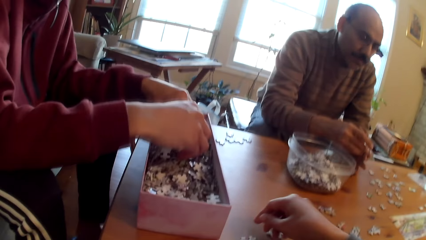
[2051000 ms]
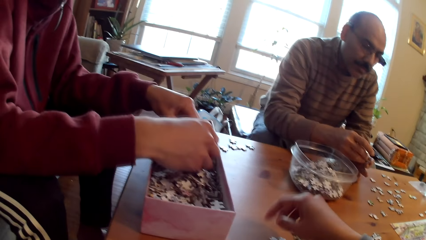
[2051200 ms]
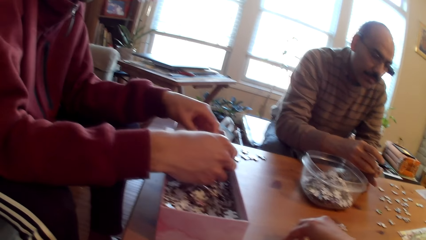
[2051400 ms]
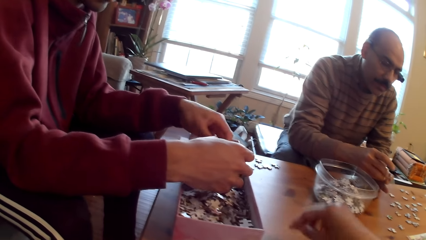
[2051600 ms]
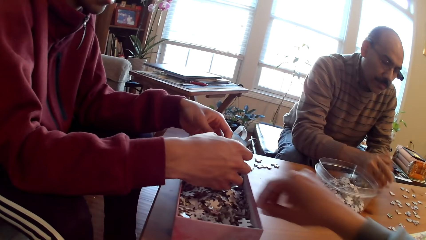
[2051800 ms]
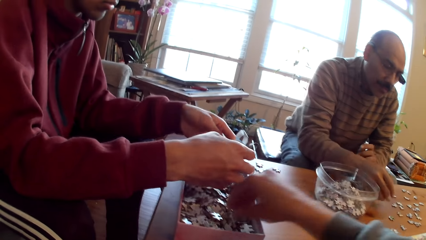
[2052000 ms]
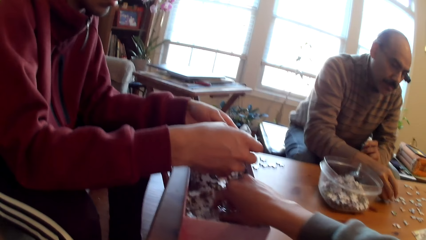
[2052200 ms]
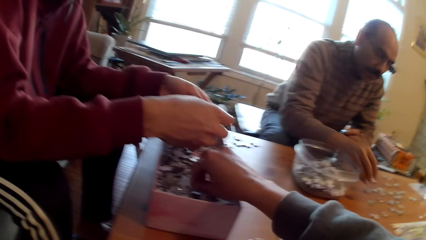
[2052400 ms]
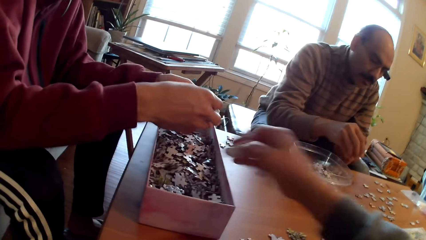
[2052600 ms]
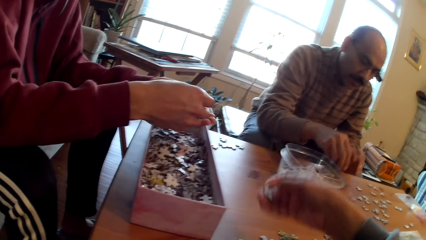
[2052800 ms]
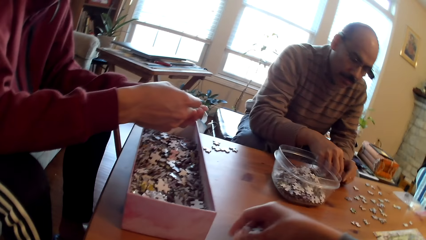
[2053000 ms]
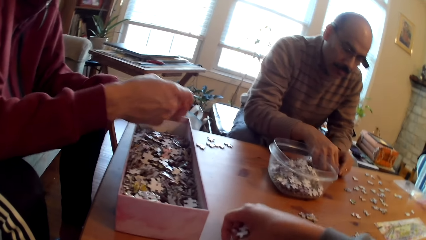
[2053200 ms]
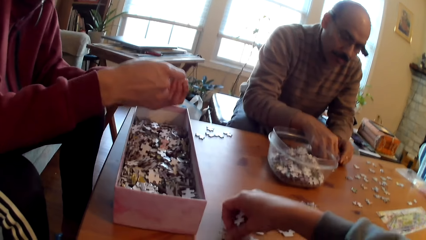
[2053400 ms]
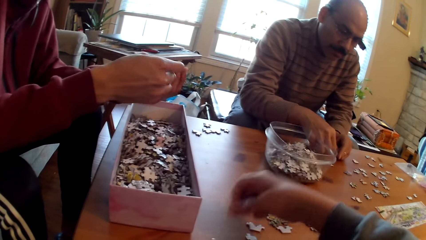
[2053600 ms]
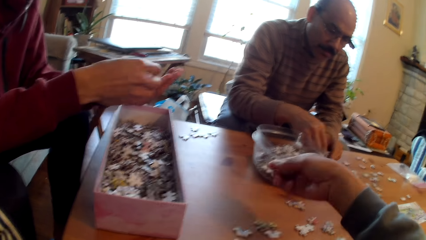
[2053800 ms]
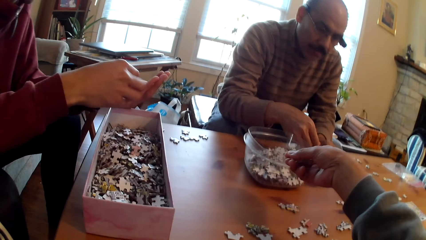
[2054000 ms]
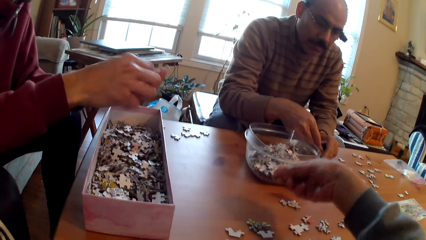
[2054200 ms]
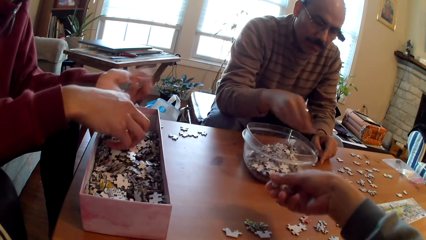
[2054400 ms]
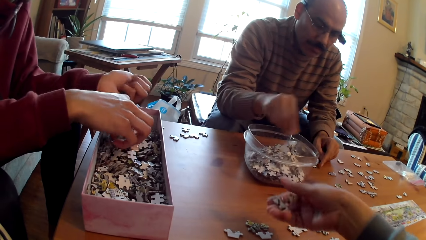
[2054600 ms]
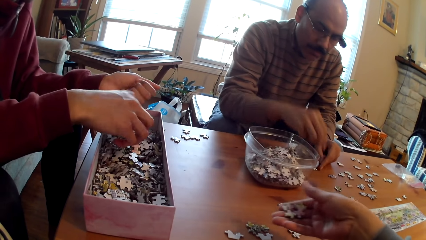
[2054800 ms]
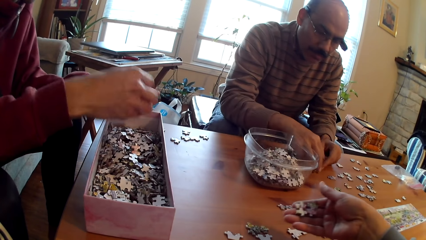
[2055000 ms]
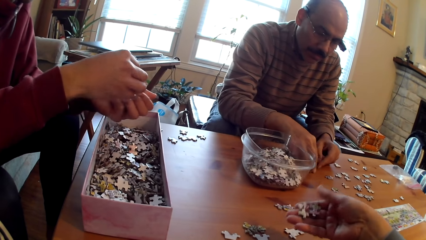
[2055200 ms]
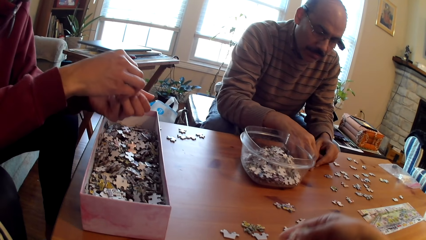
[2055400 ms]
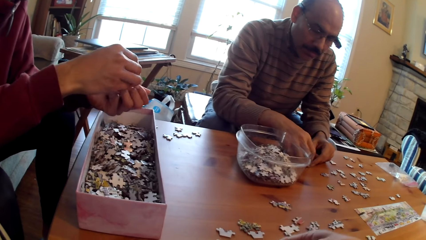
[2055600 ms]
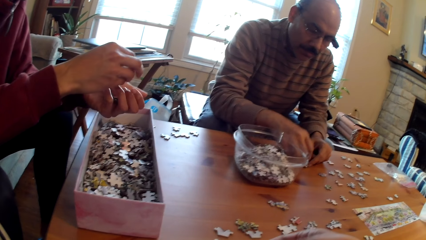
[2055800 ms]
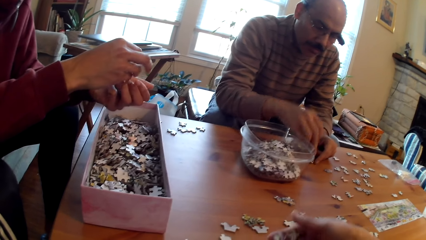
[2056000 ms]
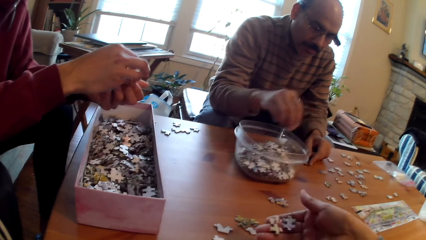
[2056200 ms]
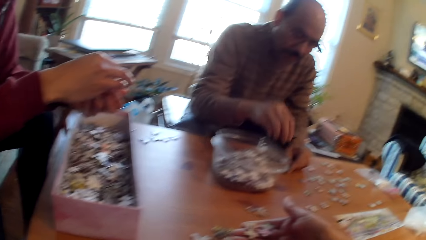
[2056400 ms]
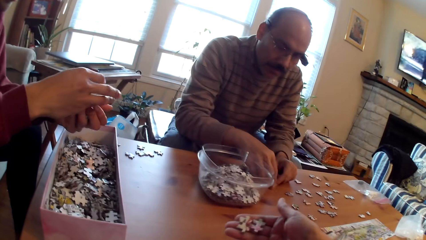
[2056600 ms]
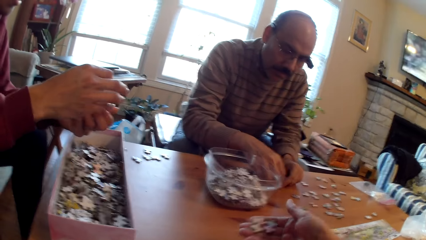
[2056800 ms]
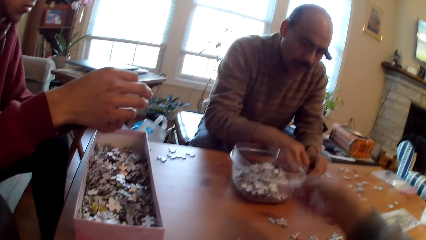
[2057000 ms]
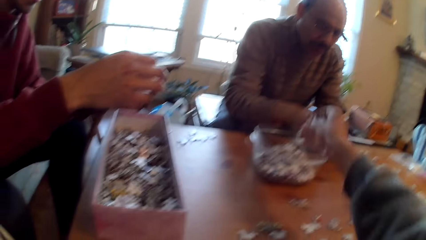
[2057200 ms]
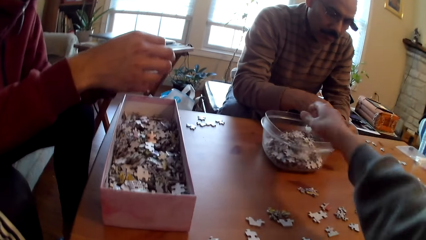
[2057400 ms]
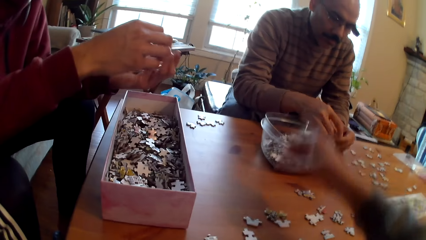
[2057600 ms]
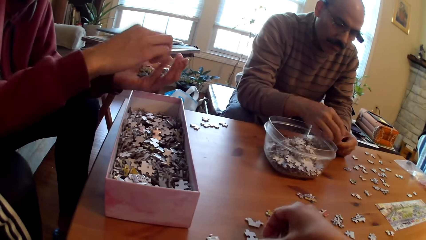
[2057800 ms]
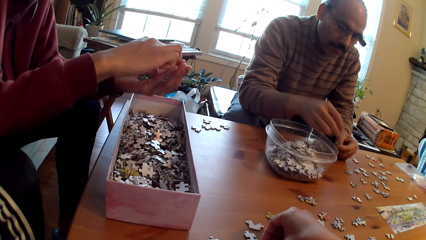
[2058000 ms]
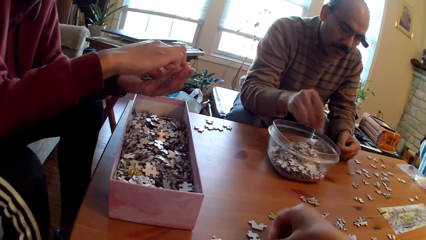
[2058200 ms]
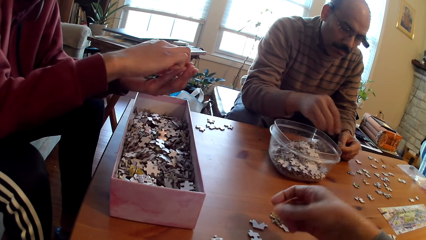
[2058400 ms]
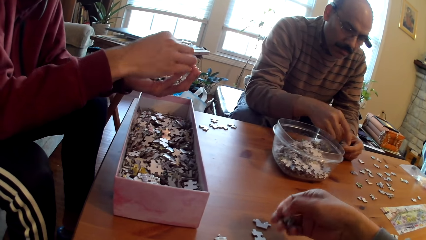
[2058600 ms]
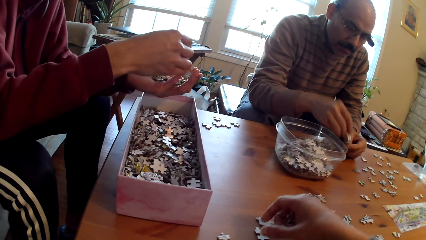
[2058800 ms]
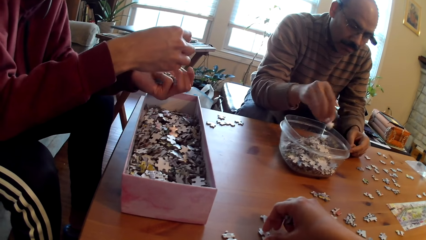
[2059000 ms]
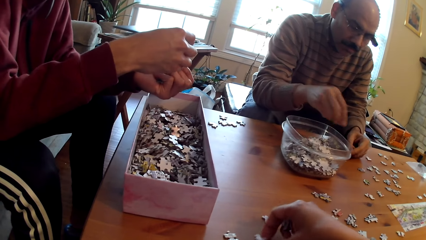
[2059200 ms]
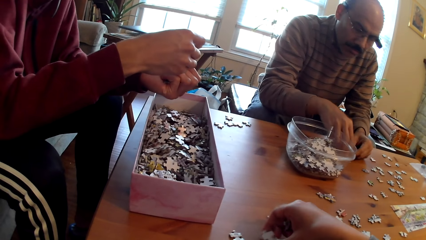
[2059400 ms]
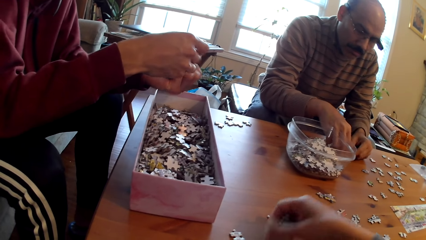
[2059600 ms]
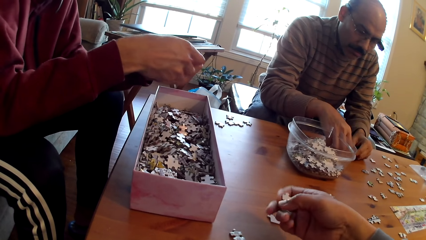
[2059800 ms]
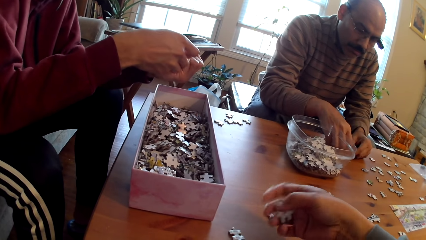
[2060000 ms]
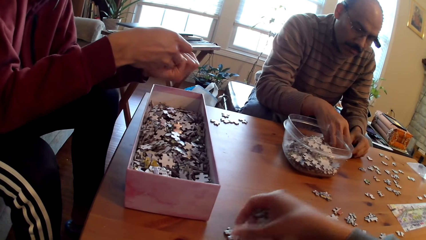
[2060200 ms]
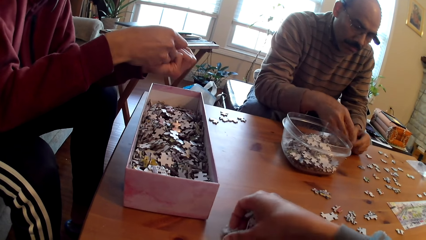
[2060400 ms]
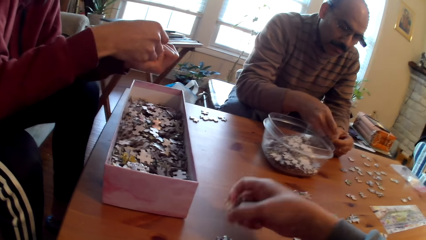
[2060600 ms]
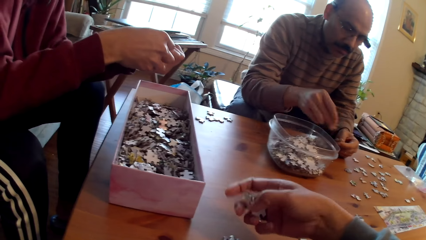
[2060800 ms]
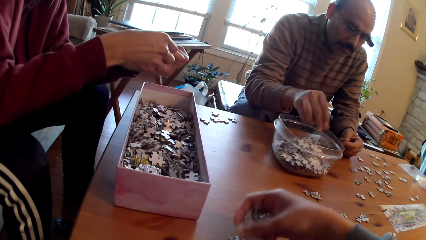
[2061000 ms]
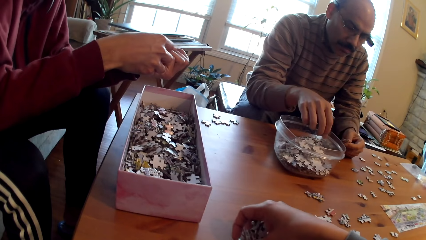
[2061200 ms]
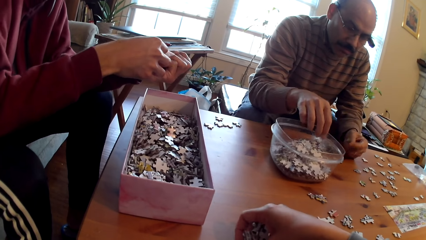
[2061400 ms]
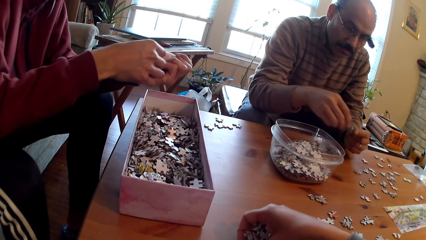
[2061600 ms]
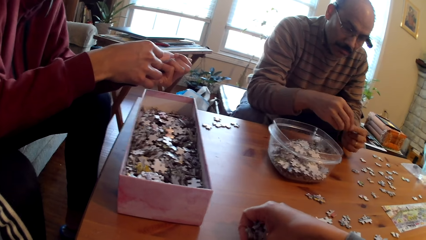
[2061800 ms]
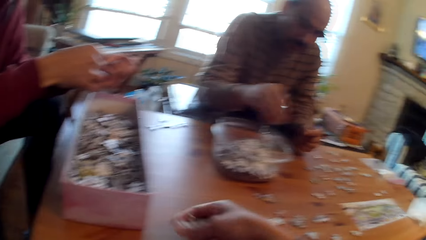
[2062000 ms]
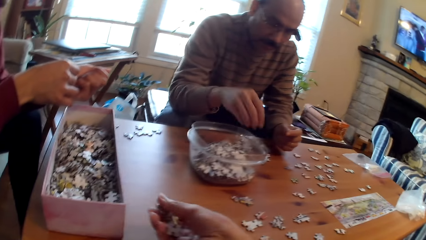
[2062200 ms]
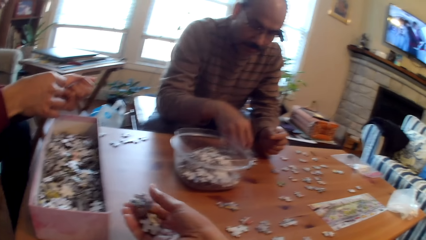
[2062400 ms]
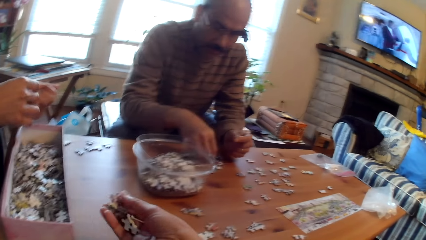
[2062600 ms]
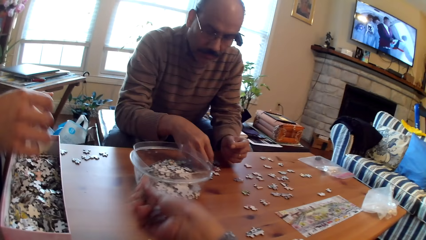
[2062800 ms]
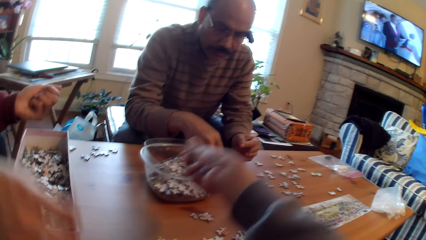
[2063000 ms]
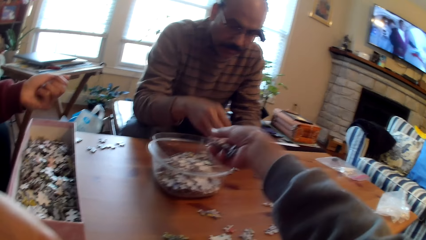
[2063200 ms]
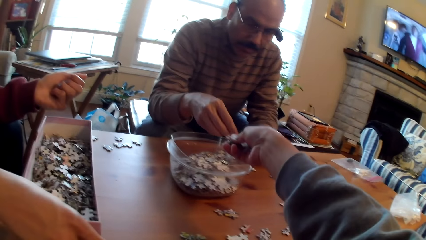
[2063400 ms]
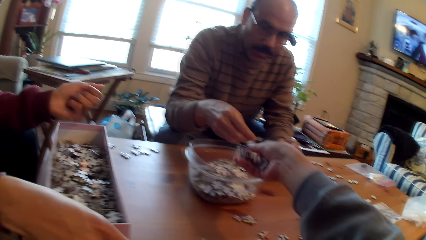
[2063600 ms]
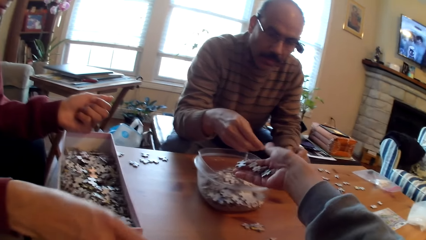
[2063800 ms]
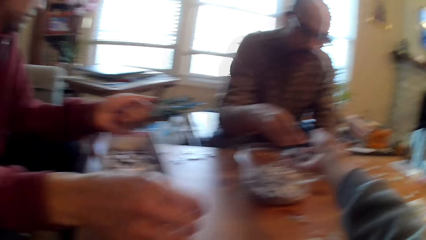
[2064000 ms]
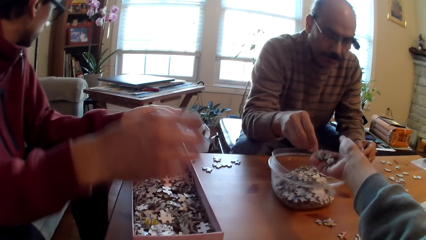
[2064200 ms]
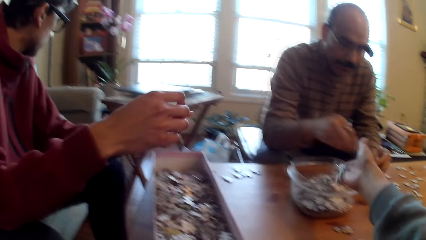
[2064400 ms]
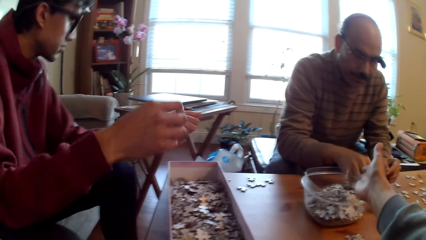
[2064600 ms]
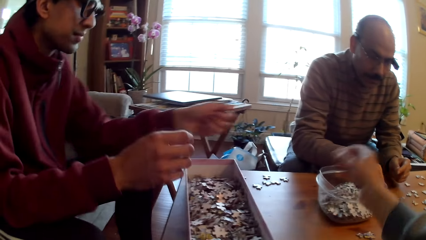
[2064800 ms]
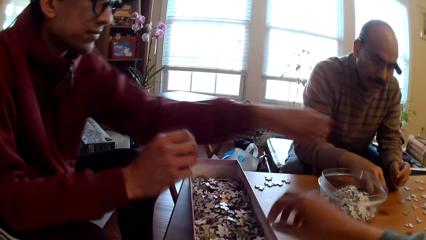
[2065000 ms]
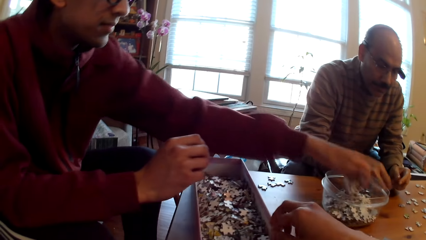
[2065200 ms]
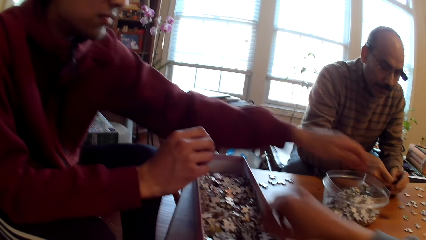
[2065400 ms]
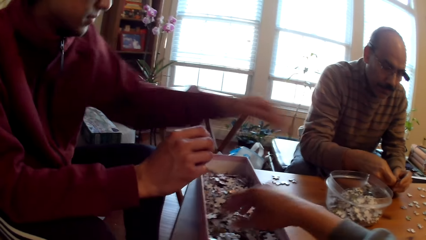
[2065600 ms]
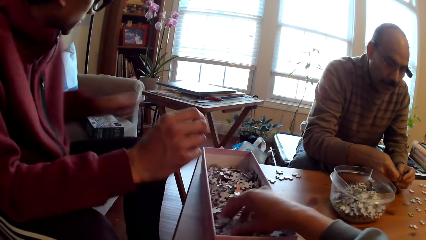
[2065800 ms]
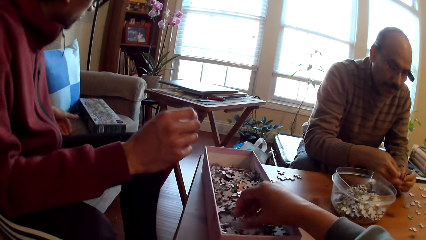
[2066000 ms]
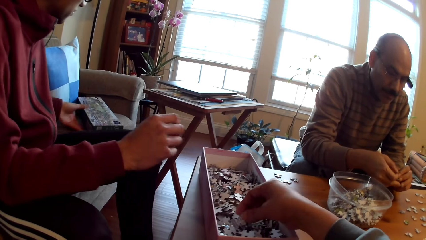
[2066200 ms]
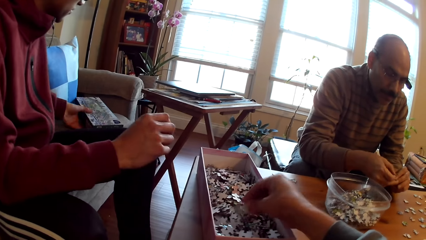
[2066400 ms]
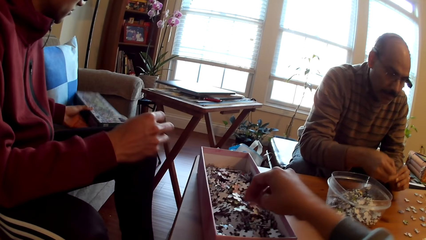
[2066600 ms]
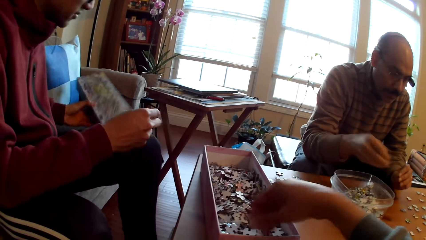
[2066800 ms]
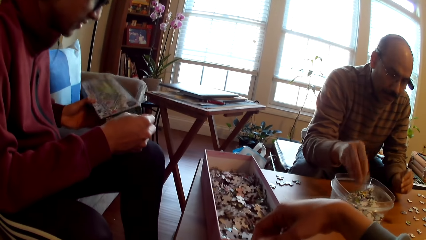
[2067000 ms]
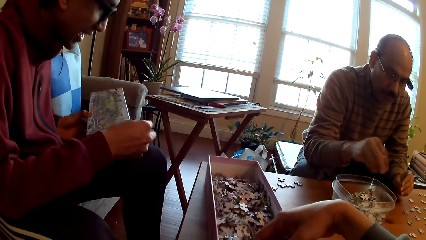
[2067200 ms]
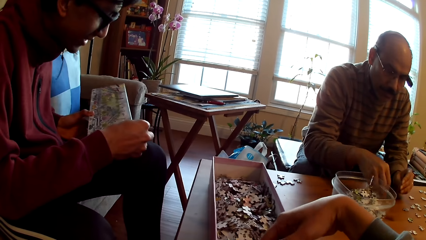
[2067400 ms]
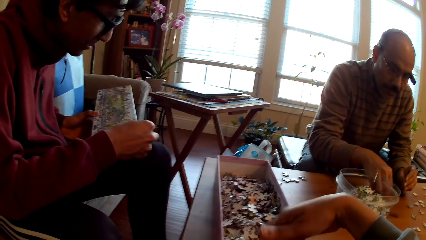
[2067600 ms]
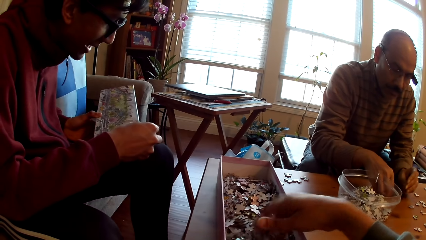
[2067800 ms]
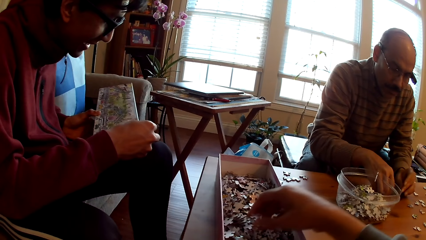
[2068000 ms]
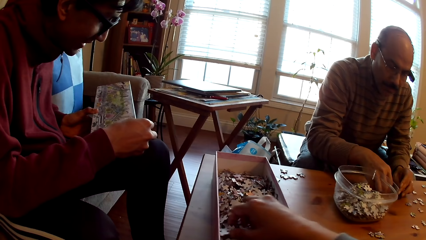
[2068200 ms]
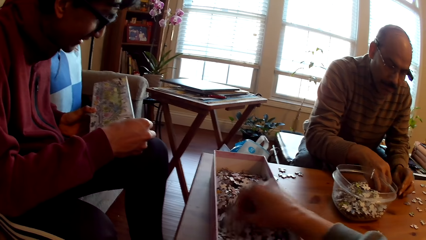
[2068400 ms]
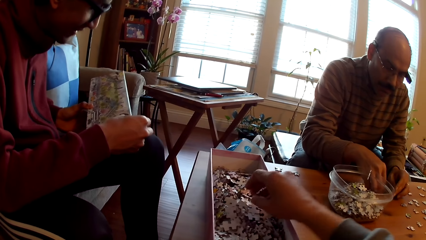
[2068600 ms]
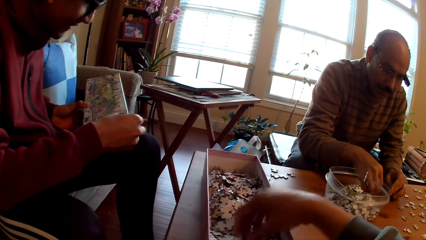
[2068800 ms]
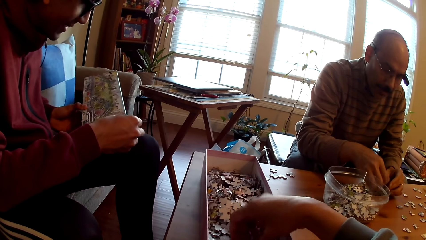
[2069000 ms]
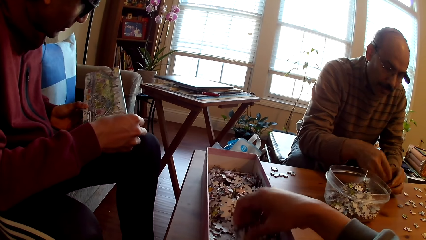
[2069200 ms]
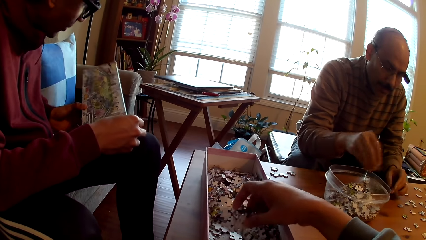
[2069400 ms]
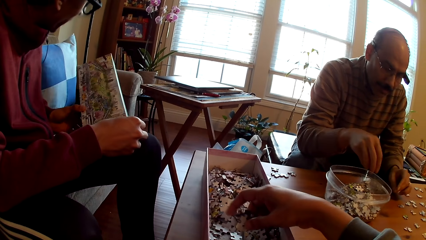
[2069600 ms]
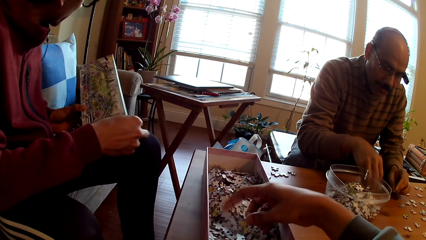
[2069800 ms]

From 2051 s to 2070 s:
A person picks a jigsaw piece. The camera wearer picks a jigsaw piece. Another person picks a jigsaw piece. The first person picks a jigsaw piece. The other person drops puzzle pieces in the container. The camera wearer puts the card in the tin and picks a jigsaw piece. The other person picks a jigsaw piece and drops puzzle pieces in the container. The camera wearer puts a jigsaw piece in the container. The first person drops puzzle pieces in the container. The camera wearer picks a jigsaw piece. The first person picks the jigsaw piece box. The other person picks a jigsaw piece and looks at the box.
